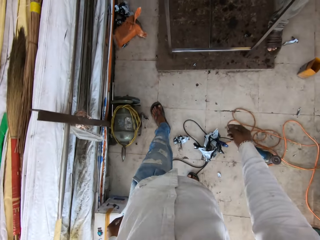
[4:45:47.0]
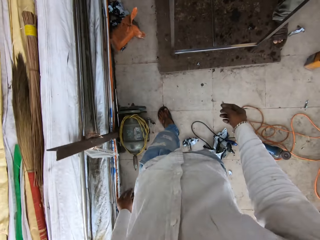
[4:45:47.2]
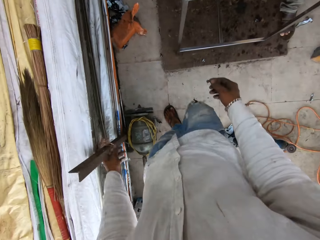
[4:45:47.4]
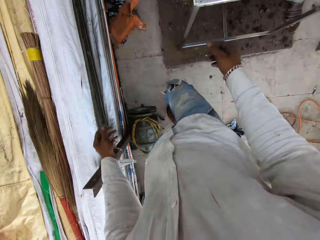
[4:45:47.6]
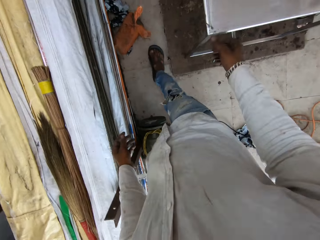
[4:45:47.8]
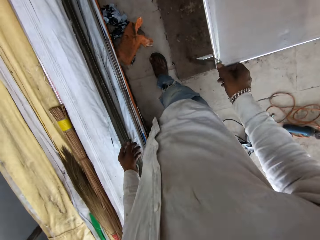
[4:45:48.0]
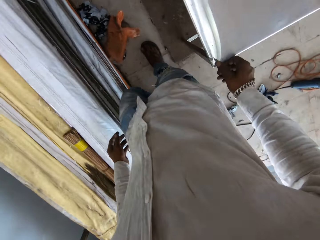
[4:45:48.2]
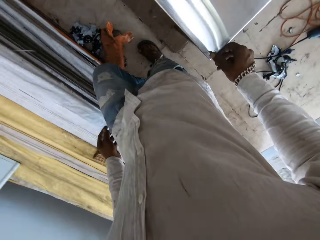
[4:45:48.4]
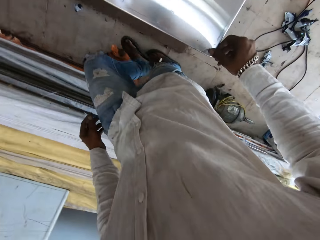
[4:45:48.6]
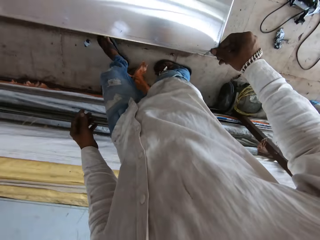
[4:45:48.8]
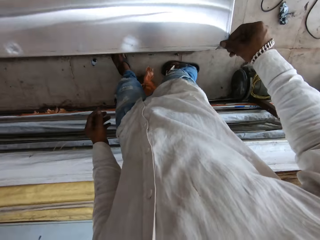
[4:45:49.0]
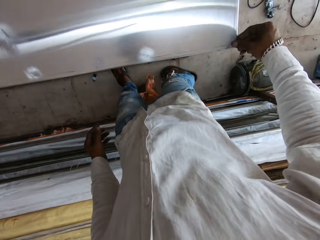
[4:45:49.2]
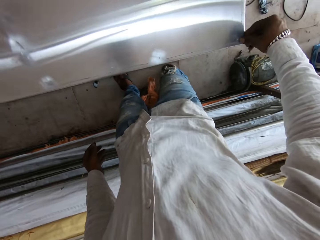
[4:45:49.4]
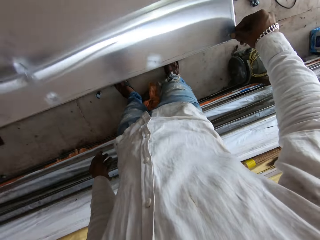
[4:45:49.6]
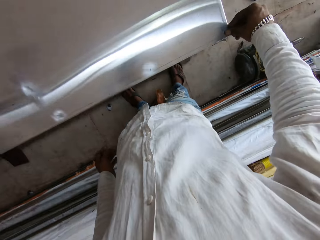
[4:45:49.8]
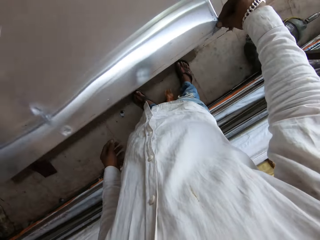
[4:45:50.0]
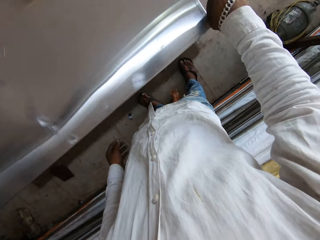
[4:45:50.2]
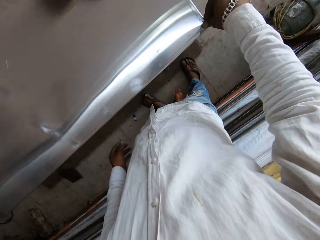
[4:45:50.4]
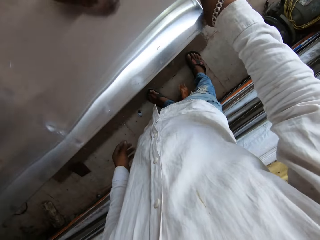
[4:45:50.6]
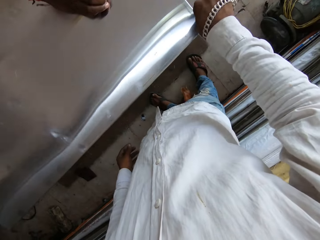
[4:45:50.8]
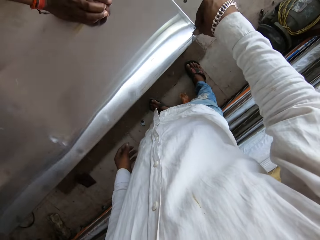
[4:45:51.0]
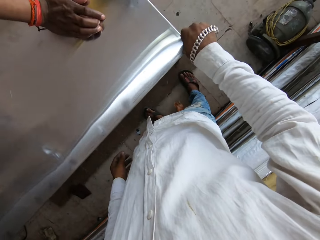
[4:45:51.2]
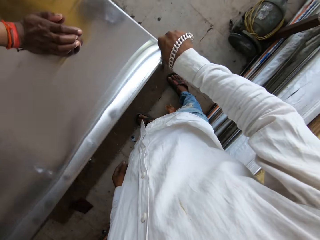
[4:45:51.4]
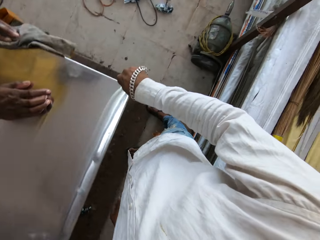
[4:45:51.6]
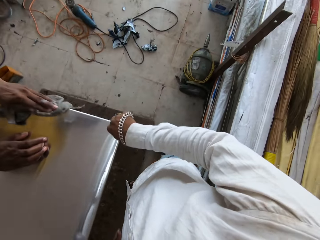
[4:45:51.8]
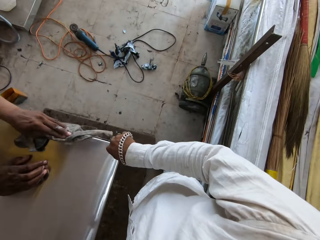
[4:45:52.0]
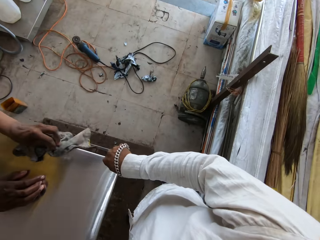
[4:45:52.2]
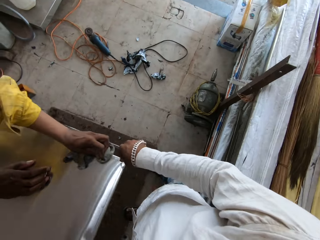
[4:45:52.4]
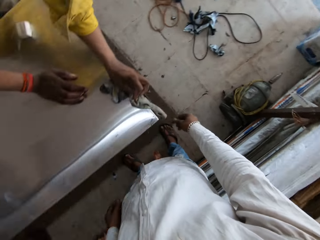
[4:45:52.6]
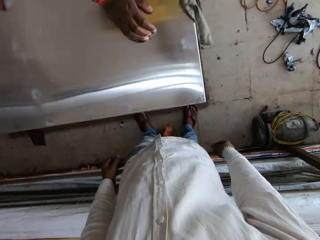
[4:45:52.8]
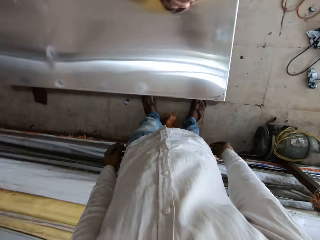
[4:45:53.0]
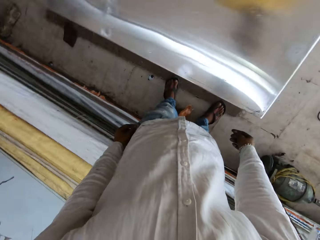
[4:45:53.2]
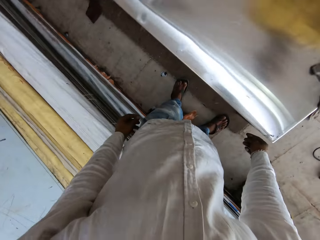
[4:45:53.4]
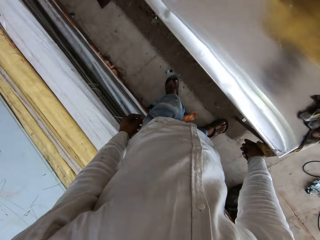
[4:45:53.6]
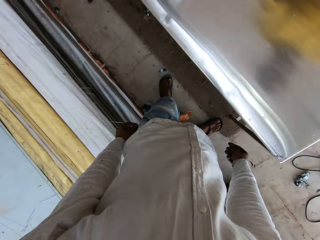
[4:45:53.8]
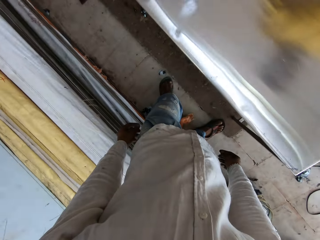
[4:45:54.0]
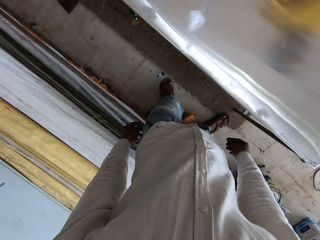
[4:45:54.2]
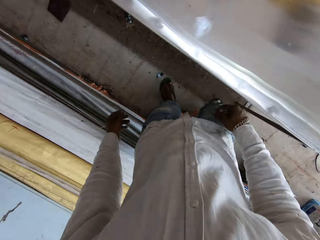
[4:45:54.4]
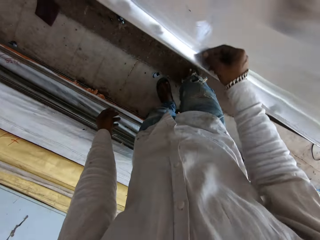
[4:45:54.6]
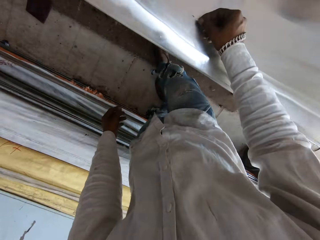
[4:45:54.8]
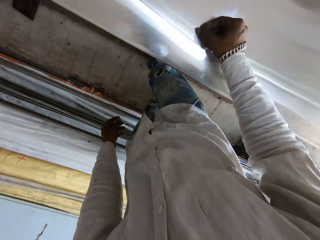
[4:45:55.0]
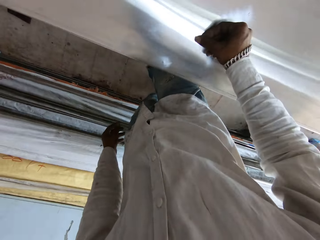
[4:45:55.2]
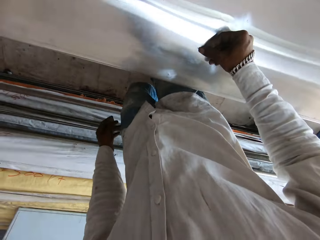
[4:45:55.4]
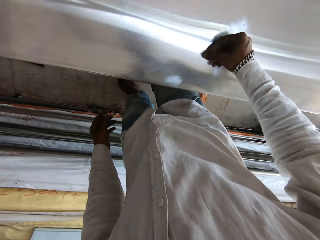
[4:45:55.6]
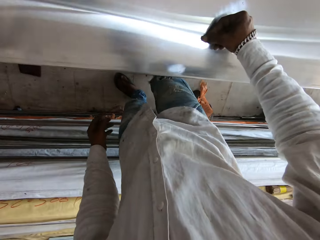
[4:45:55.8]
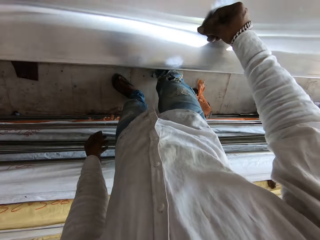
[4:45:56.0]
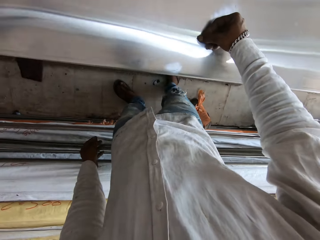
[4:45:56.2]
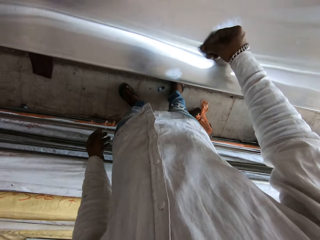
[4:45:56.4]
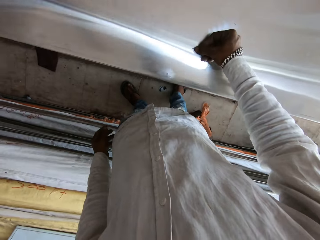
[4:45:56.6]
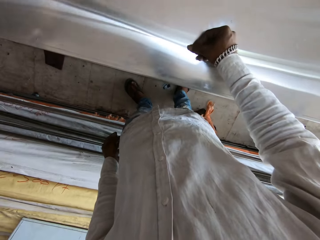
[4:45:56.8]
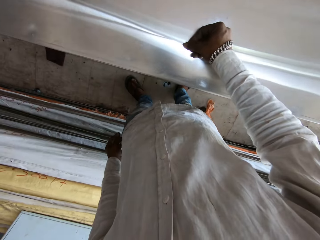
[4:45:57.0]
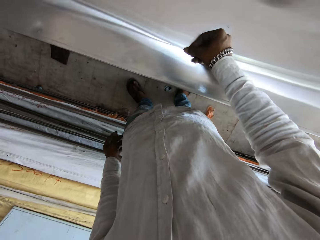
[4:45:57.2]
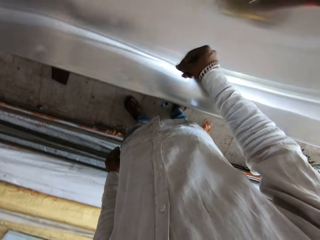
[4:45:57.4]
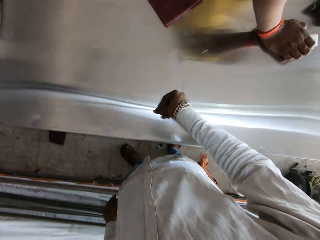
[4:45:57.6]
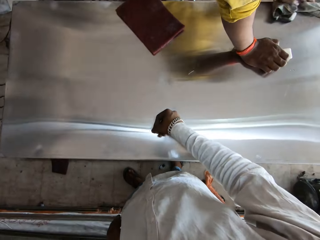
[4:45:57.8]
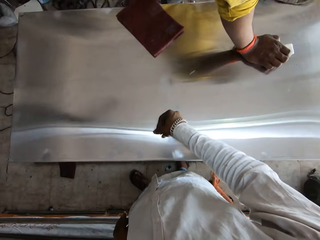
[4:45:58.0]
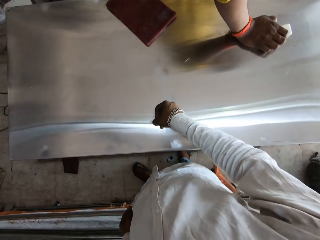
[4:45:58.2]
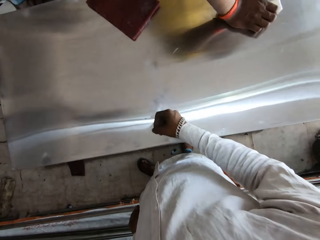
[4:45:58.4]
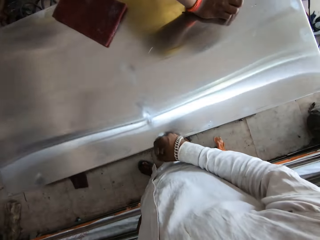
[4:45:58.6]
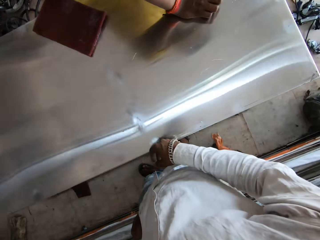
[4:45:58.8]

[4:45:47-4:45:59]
The camera wearer moves a finger on the table. A man wipes on the table. The camera wearer looks around. They touch the table. They remove dirt on the table with a finger.

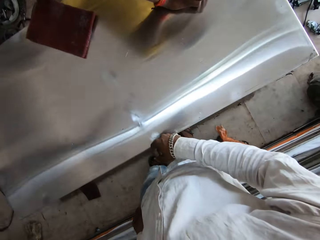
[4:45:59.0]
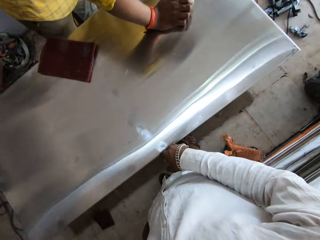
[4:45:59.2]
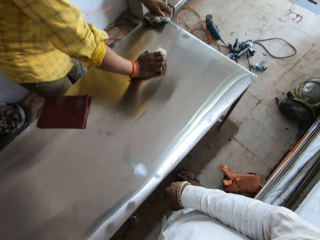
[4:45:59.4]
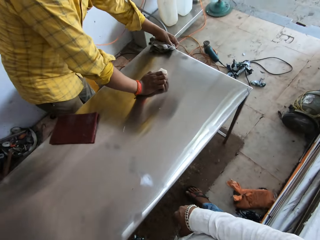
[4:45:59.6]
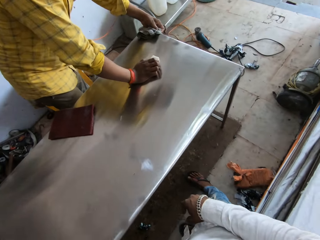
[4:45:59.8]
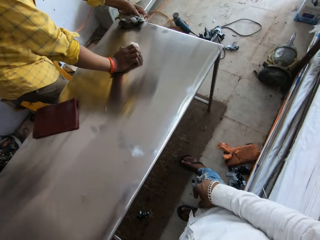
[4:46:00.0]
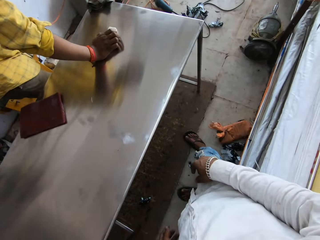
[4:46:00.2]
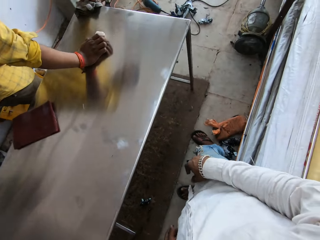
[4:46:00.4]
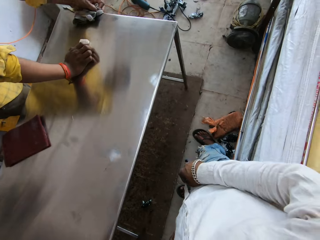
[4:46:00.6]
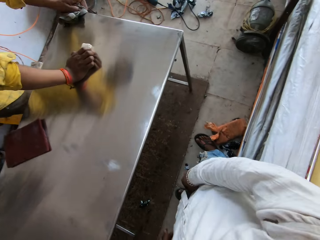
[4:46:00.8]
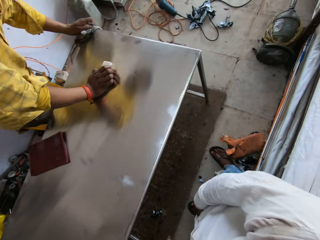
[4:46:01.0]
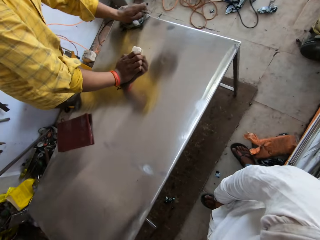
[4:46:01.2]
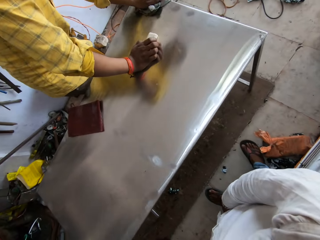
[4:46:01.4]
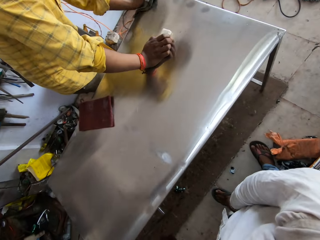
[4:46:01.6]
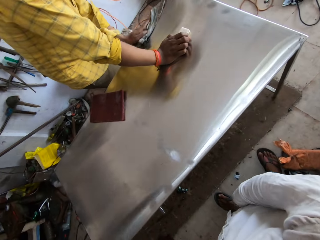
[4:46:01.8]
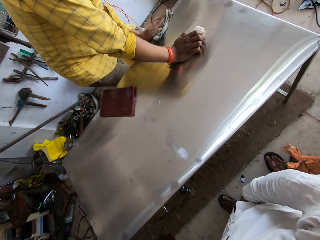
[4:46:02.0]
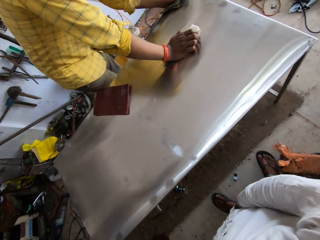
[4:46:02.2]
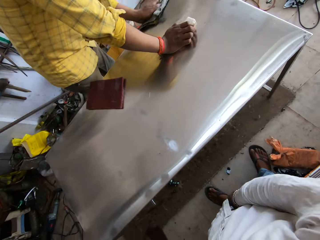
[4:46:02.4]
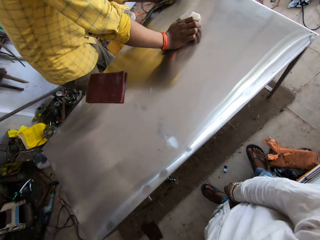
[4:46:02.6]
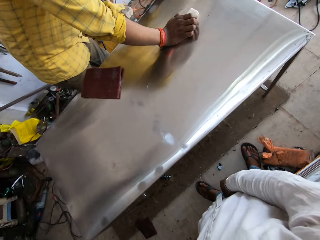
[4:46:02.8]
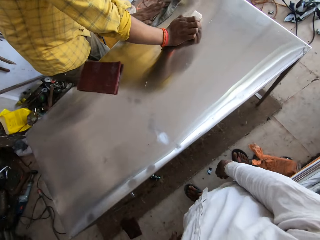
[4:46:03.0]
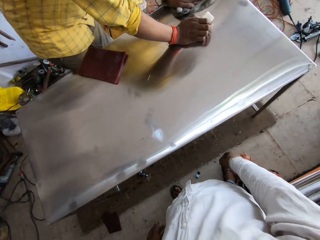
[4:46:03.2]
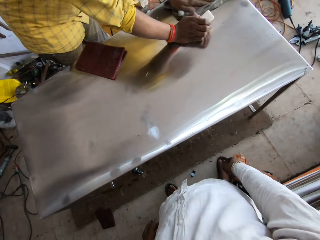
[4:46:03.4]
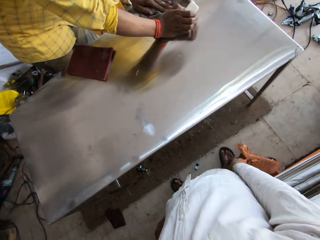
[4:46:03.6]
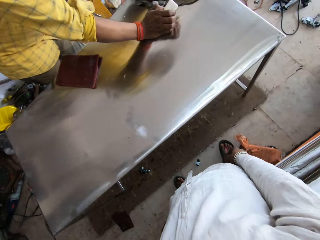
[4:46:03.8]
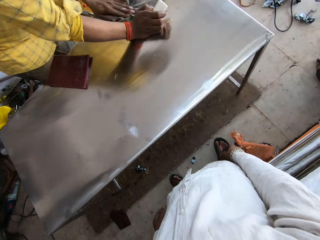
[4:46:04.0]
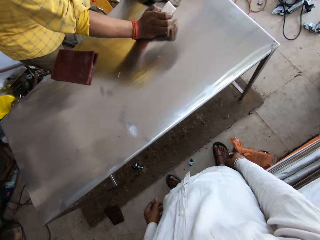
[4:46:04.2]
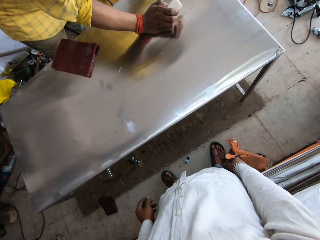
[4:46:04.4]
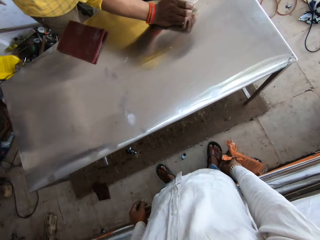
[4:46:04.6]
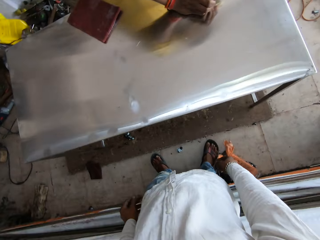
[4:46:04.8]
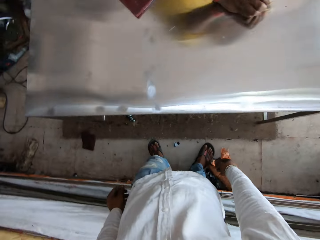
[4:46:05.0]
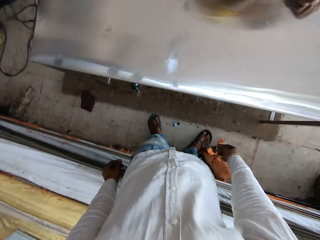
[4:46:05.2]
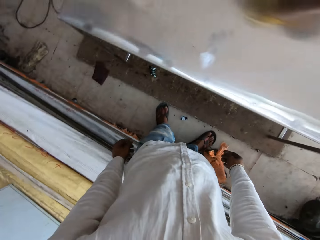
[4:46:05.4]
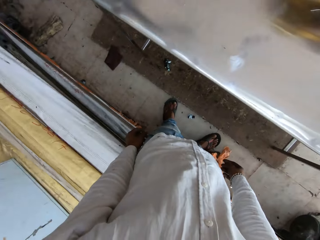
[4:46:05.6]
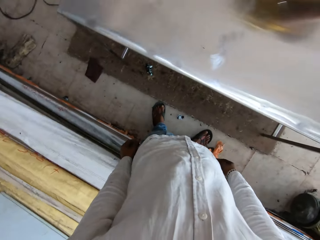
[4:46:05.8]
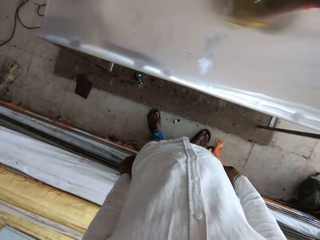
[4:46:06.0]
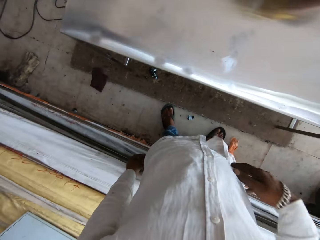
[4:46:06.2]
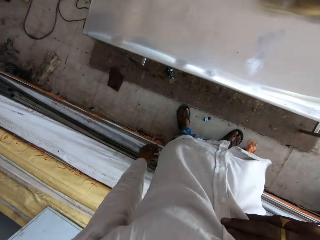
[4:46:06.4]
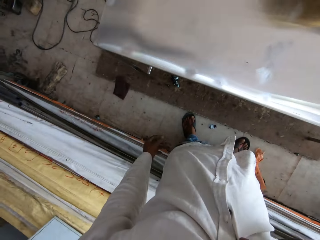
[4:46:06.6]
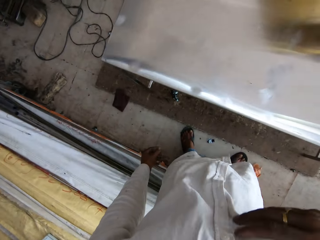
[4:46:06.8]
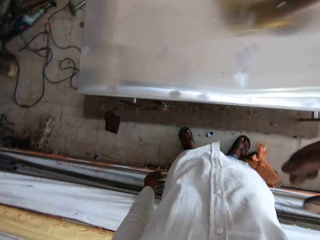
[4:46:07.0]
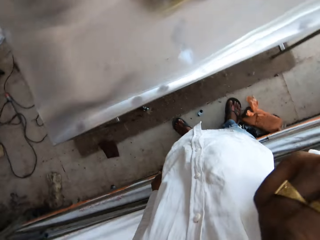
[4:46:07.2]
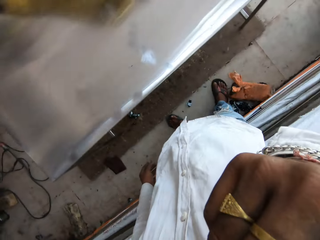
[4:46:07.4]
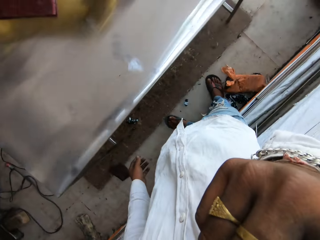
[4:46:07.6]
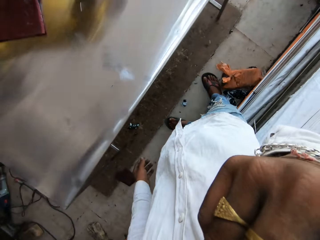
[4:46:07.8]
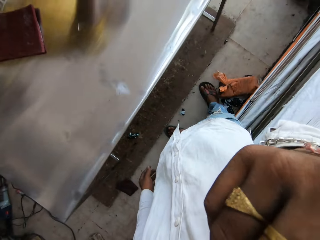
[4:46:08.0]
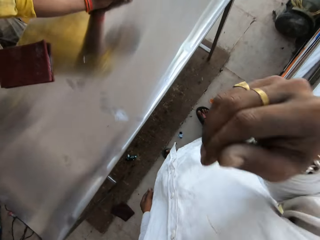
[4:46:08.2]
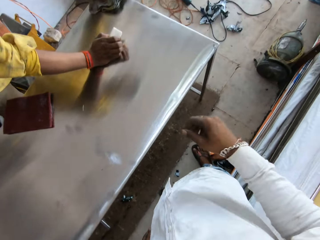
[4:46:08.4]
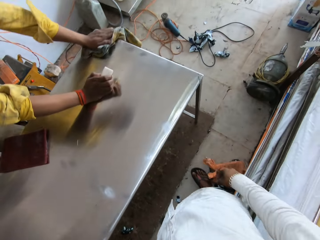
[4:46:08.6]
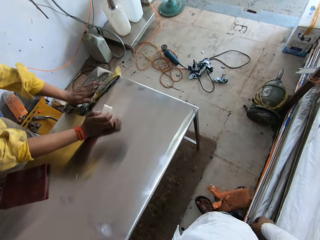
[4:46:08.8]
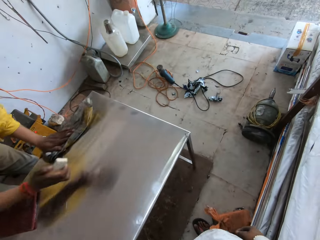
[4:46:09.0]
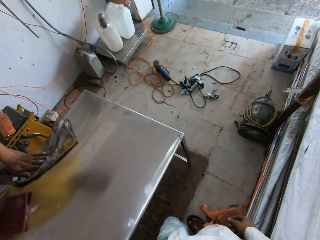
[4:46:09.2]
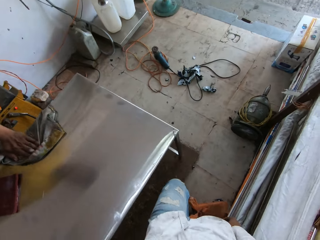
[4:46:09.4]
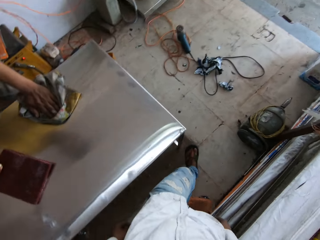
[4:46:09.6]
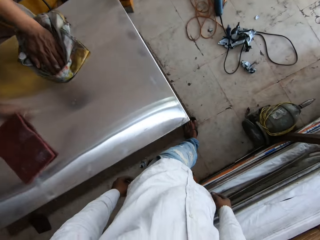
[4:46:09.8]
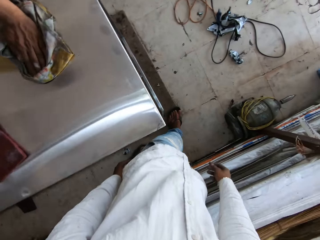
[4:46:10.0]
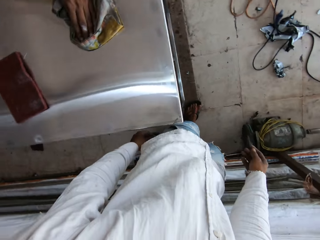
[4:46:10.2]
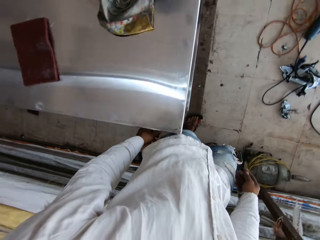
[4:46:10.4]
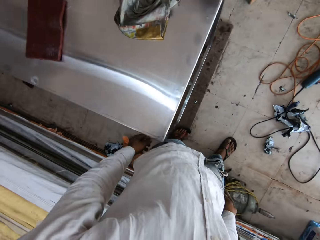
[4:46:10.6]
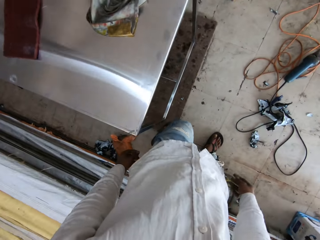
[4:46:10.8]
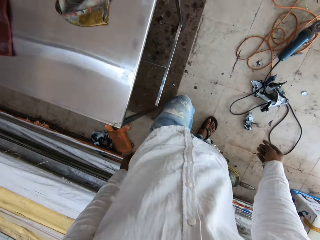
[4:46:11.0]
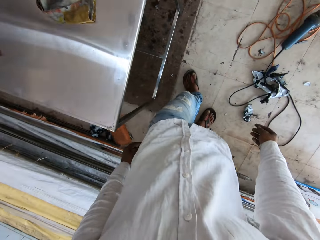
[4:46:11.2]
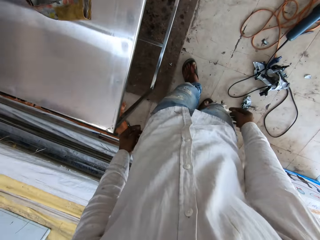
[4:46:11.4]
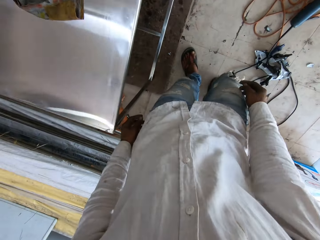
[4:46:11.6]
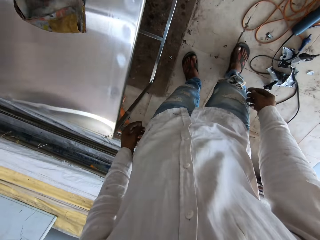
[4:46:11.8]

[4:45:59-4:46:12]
The camera wearer converses. A man wipes the table edge with a piece of cloth. The camera wearer touches his face with his right hand. He looks around and walks around the welding shop room.
